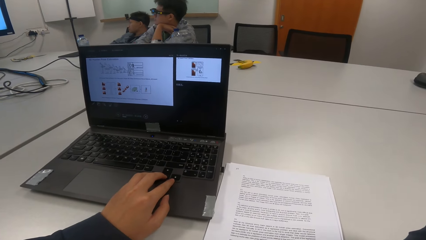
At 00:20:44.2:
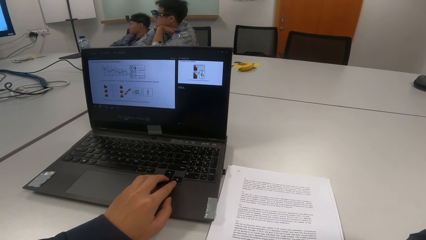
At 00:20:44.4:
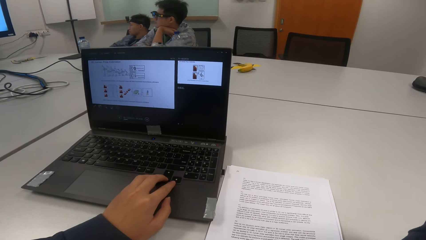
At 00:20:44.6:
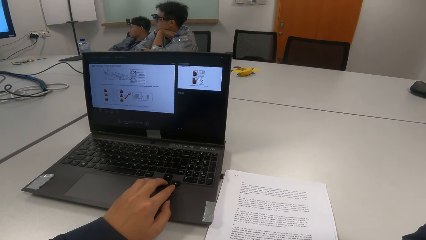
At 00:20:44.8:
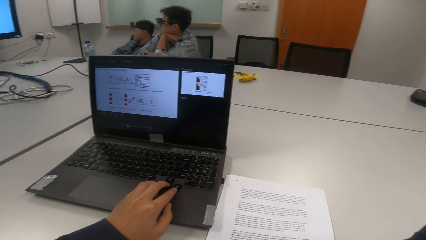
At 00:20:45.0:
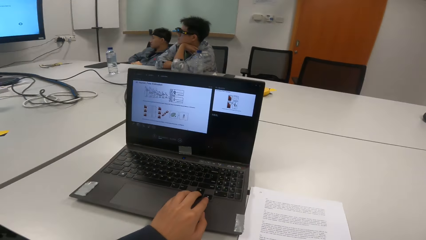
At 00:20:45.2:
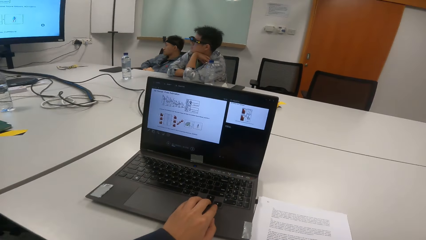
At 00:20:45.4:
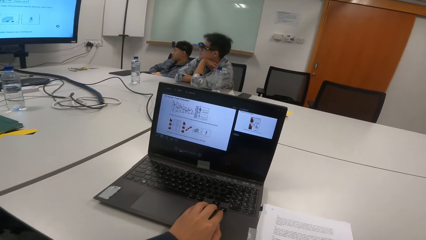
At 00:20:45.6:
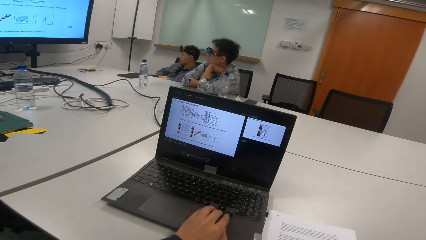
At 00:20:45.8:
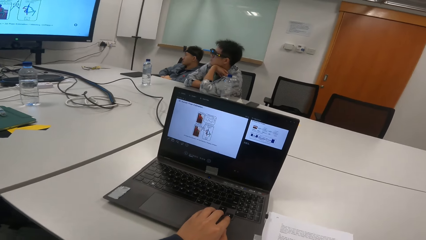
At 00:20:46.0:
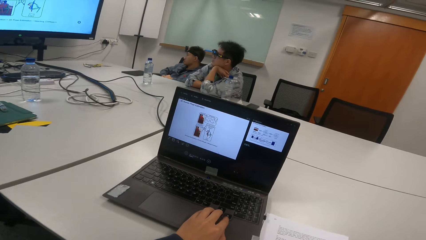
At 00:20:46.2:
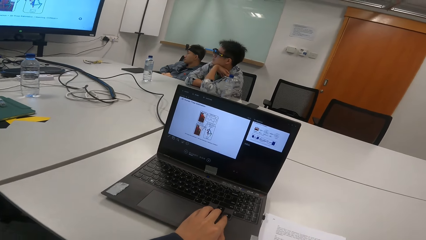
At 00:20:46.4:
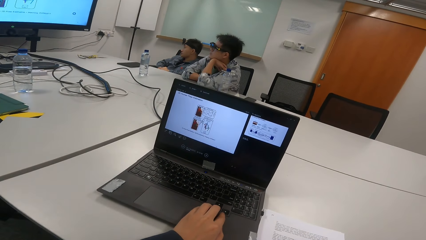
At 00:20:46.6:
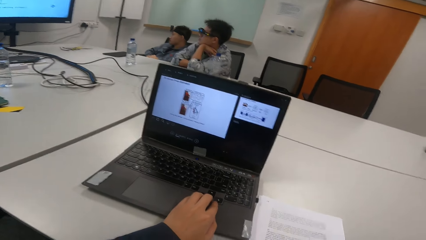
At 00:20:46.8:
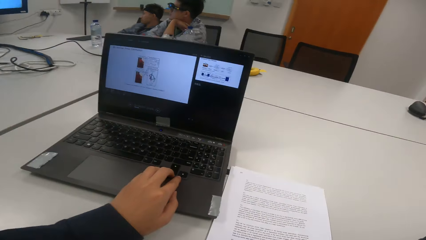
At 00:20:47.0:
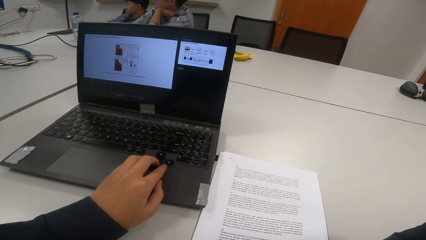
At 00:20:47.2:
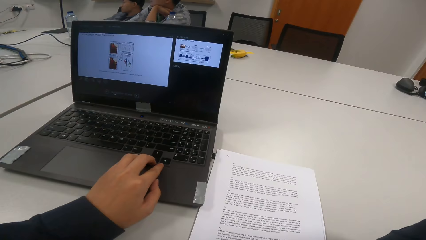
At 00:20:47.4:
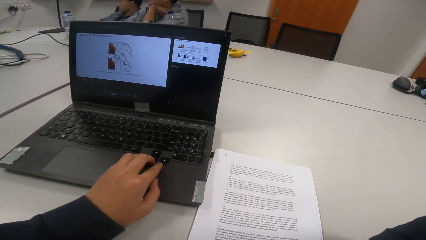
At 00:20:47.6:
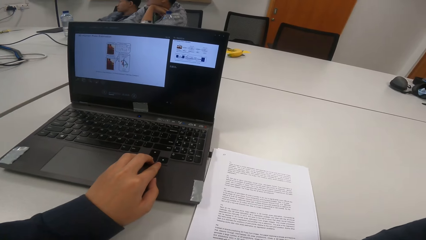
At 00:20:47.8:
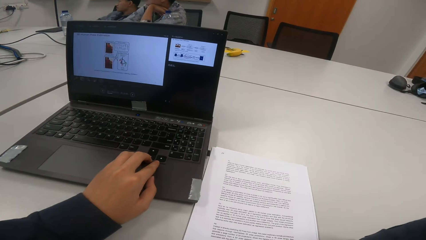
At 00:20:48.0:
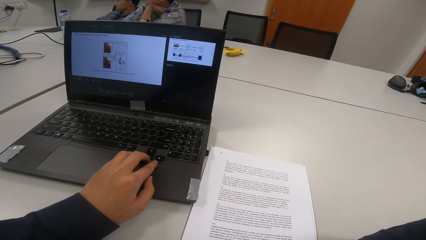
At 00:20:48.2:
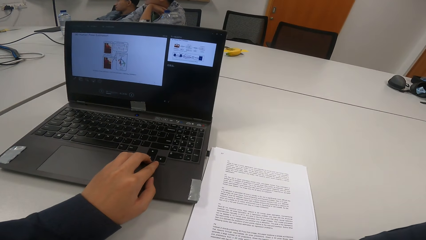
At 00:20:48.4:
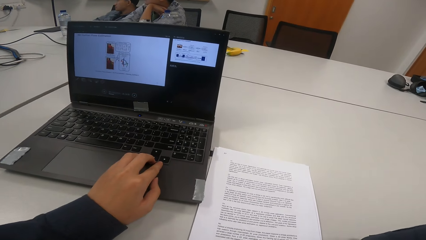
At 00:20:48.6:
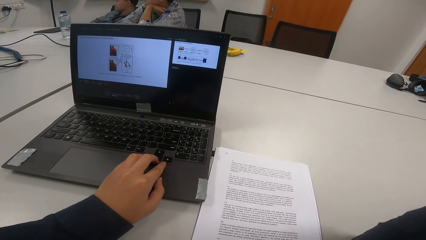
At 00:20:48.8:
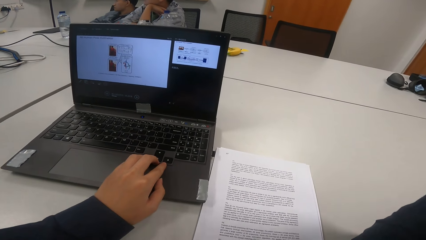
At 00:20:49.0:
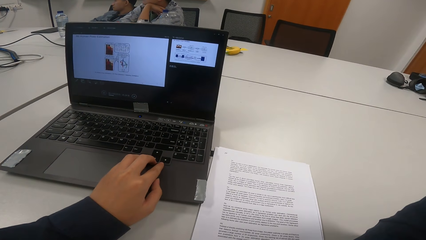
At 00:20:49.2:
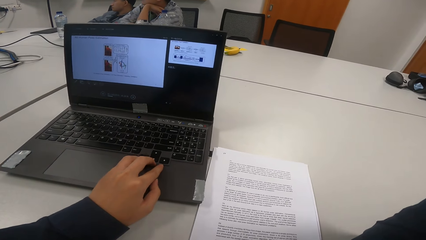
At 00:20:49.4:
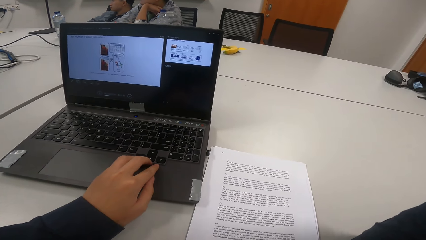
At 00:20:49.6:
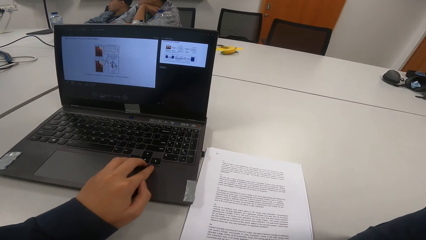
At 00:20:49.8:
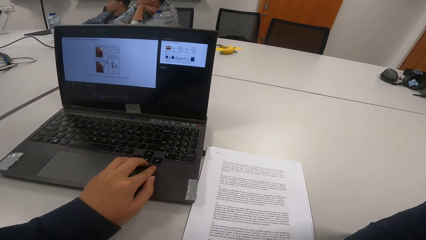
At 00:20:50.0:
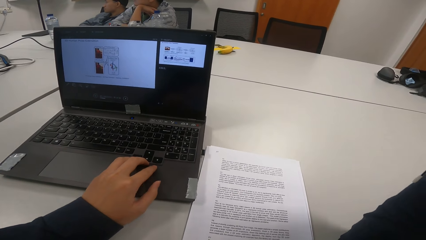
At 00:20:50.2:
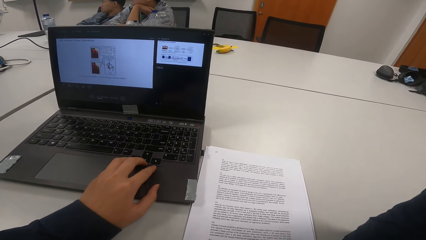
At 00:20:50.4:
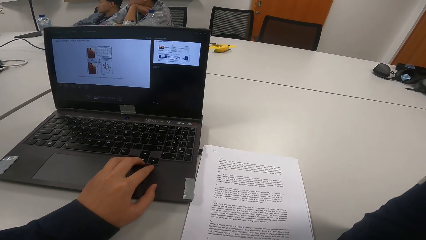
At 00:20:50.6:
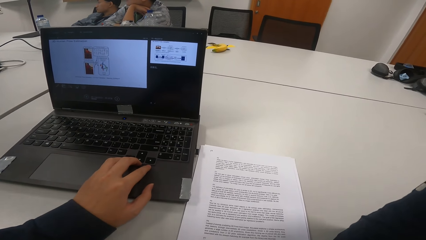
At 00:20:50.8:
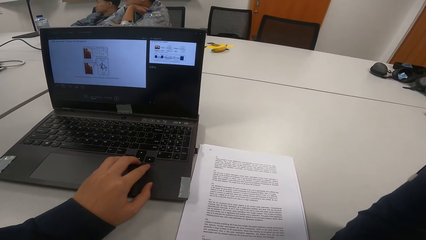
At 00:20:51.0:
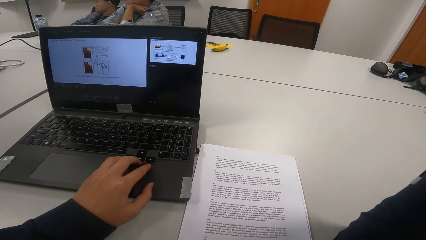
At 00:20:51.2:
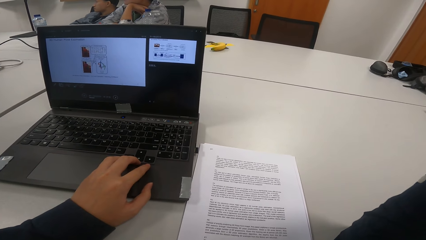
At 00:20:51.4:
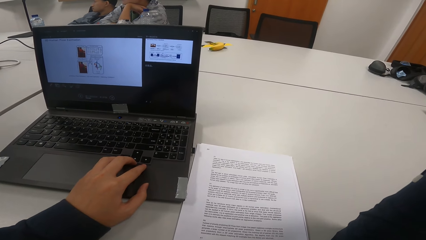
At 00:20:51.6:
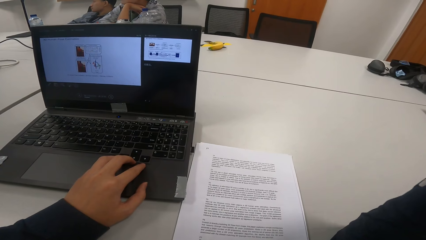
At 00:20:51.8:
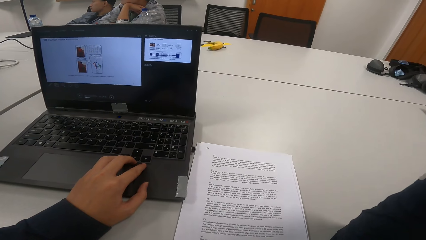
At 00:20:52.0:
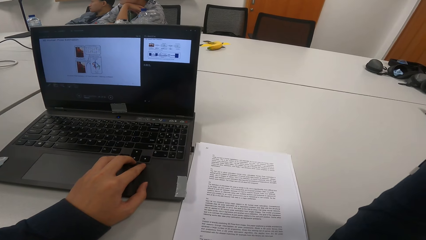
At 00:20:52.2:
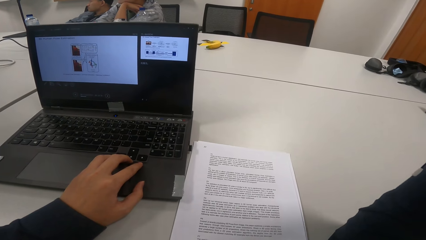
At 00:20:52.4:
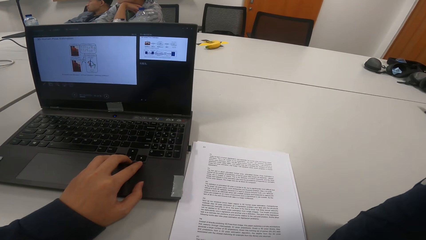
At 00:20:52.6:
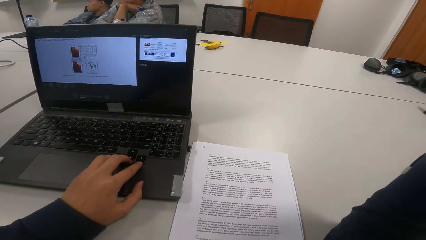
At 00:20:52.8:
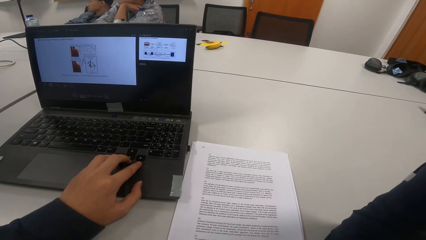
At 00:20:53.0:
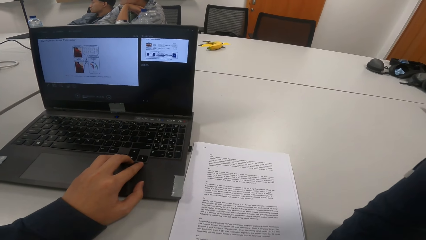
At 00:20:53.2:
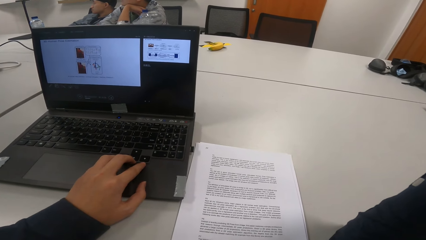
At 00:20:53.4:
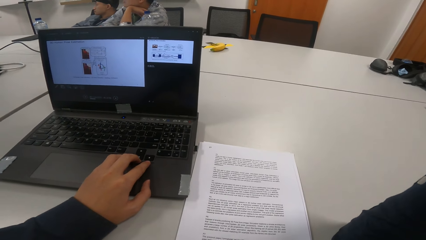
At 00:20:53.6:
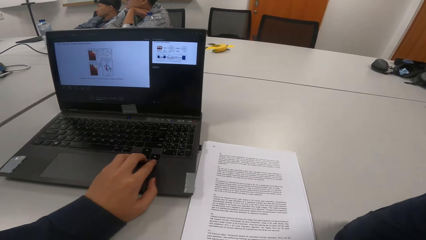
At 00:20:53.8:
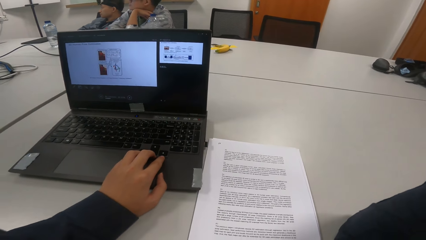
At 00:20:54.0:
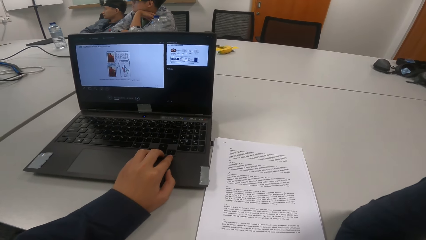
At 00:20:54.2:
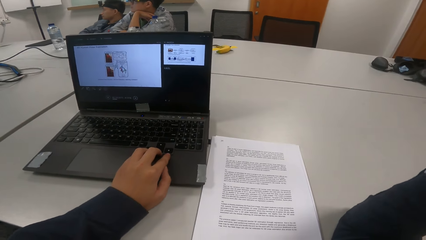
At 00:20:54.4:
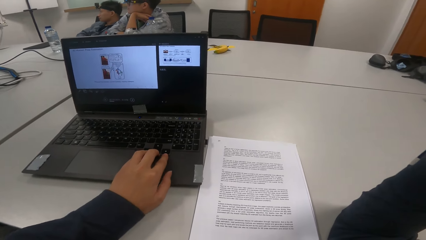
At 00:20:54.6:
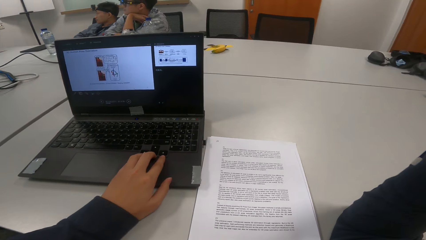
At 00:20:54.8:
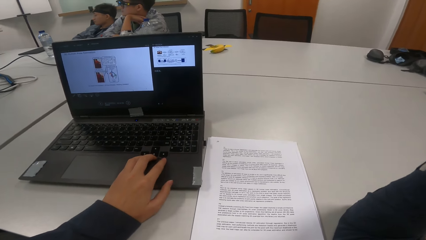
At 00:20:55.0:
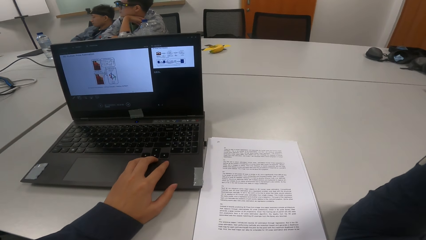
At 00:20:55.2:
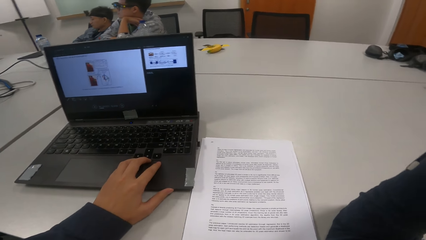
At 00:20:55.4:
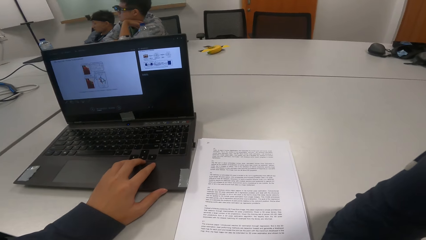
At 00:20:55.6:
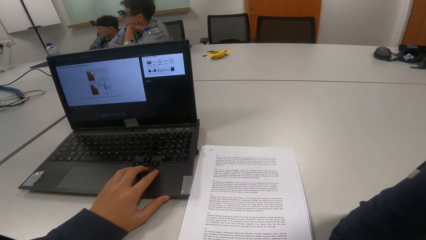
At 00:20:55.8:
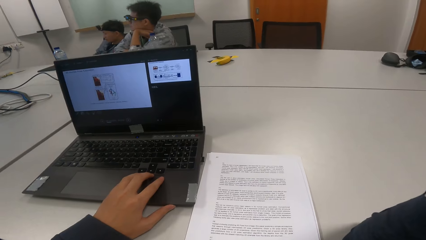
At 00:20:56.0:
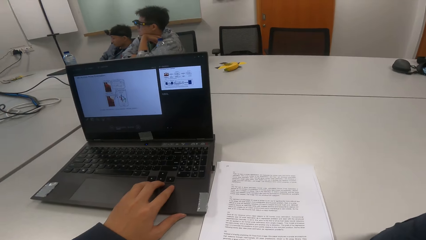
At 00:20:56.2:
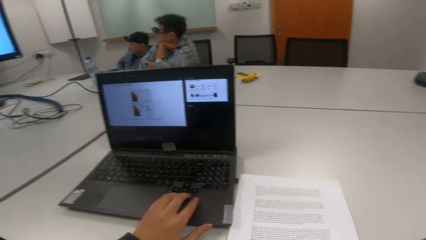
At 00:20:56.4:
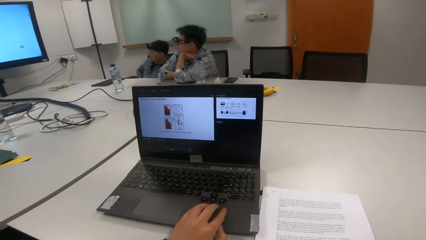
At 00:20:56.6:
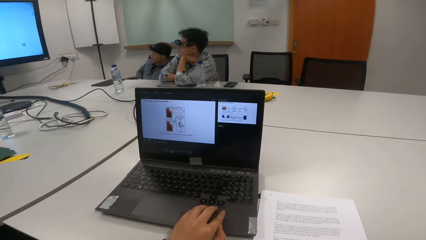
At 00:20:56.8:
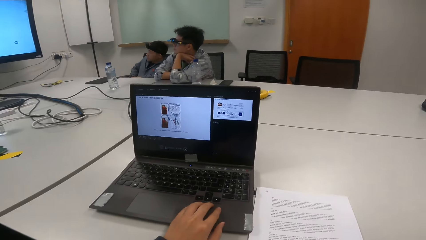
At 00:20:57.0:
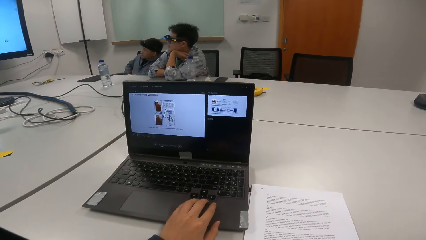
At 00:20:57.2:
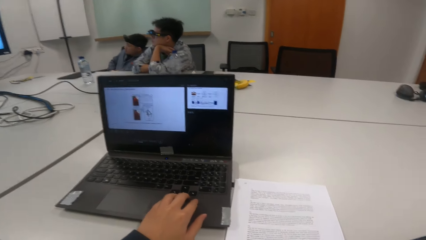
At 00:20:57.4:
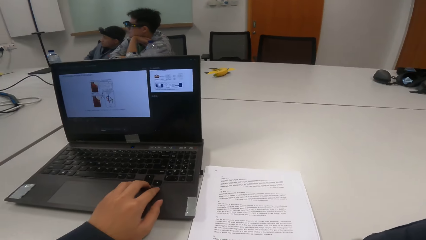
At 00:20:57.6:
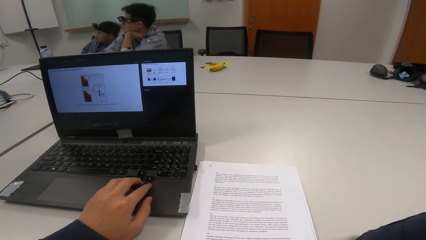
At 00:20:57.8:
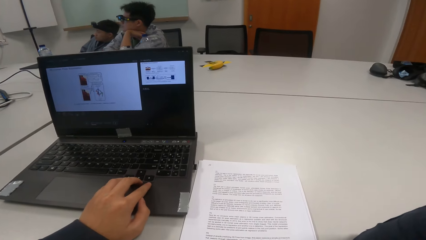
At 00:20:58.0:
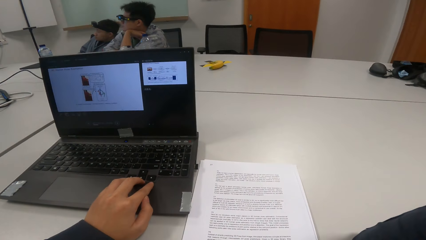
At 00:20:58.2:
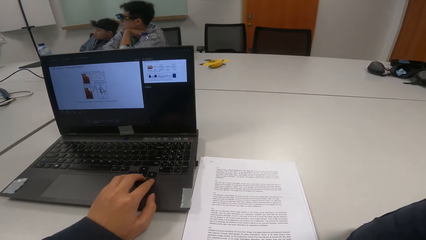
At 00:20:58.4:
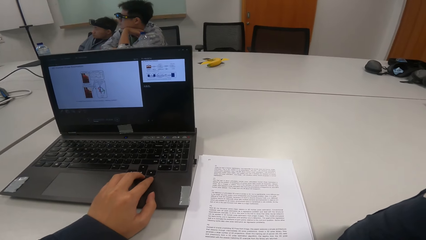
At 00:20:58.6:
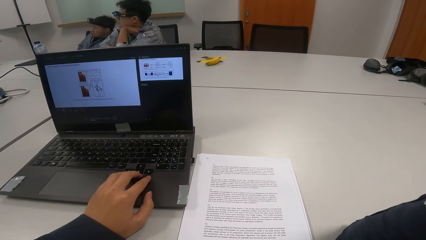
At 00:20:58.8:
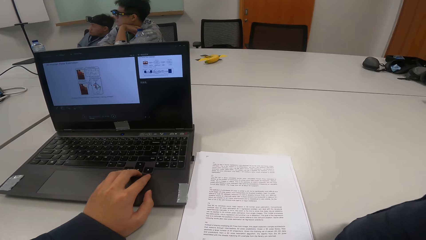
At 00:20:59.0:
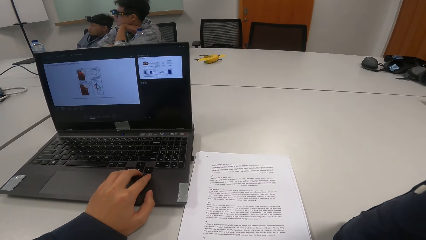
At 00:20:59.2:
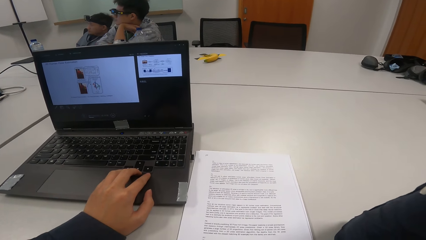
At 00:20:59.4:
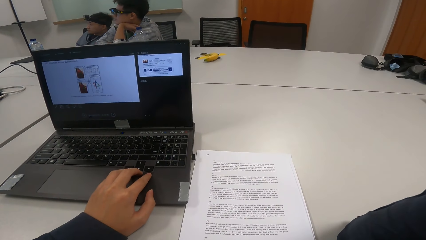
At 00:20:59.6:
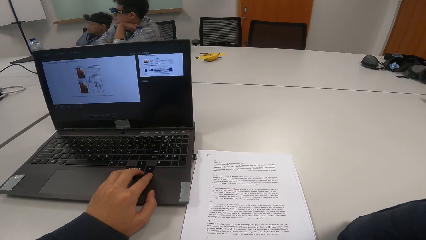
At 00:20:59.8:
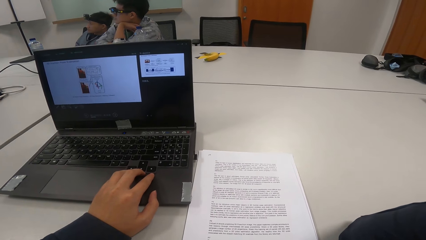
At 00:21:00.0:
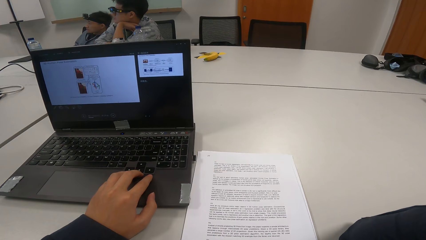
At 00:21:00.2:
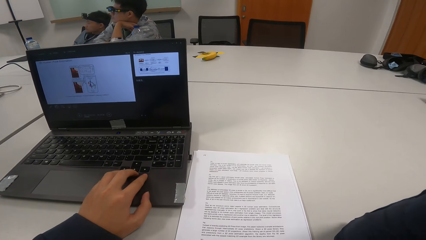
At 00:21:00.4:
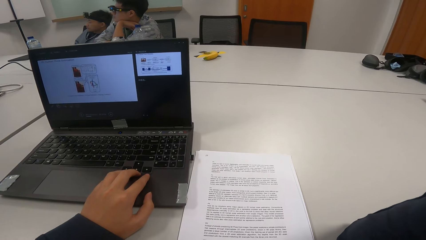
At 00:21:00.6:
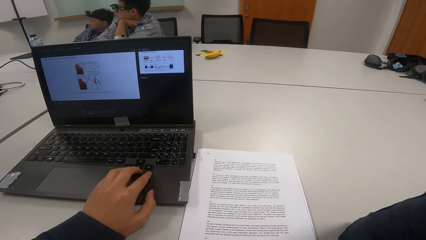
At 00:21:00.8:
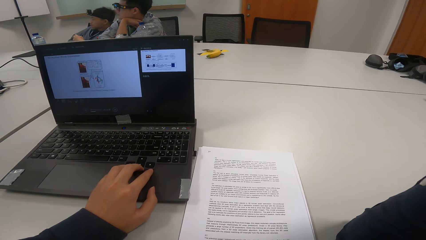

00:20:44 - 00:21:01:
The camera wearer operates the laptop. They read a presentation.
